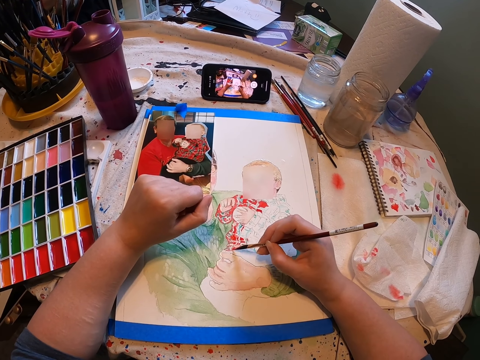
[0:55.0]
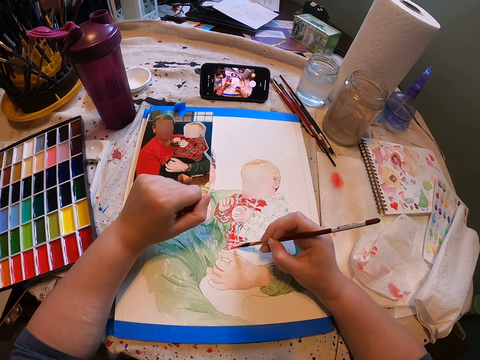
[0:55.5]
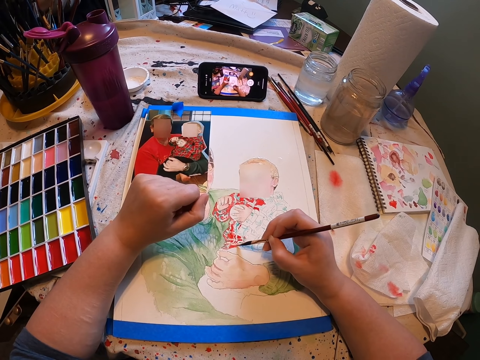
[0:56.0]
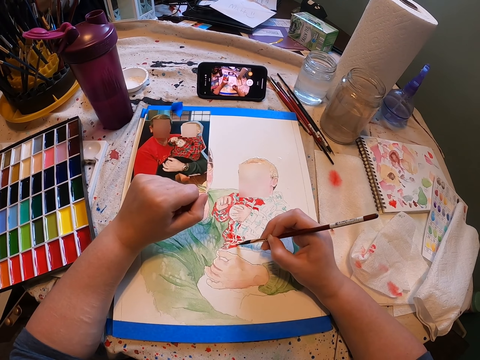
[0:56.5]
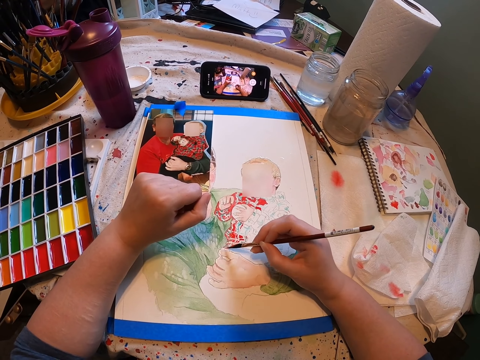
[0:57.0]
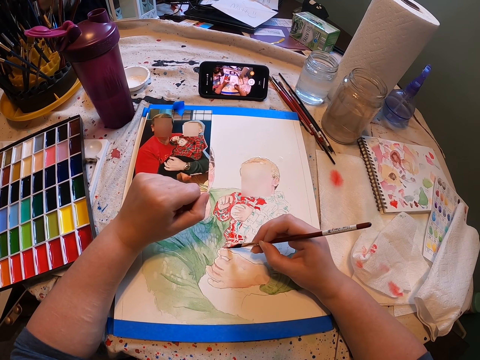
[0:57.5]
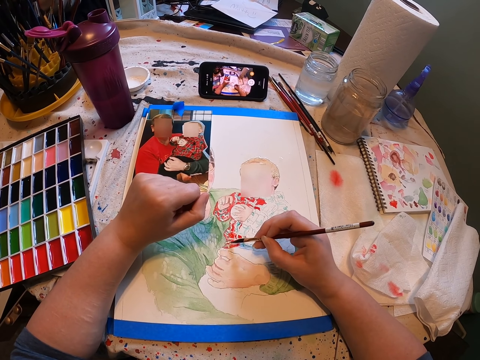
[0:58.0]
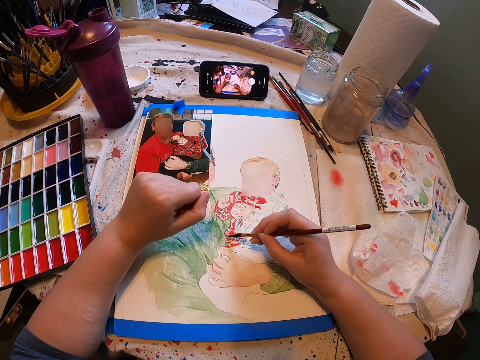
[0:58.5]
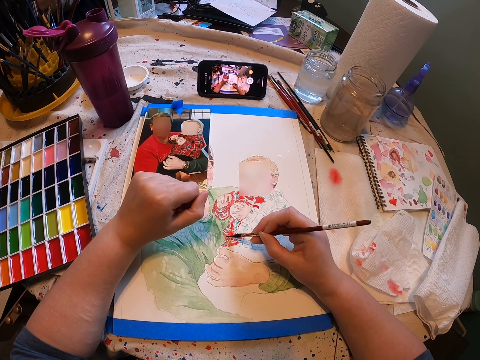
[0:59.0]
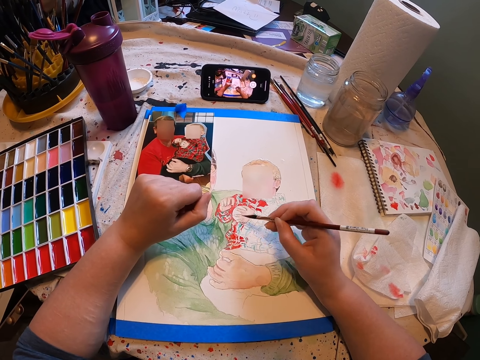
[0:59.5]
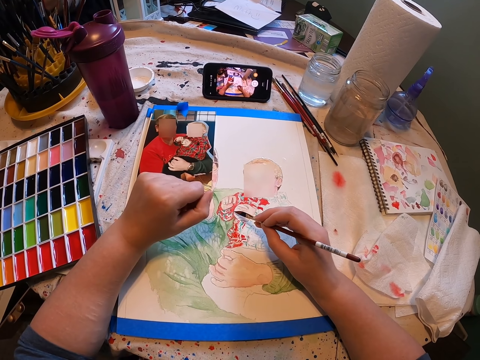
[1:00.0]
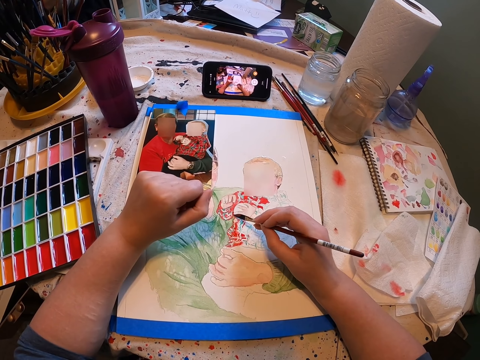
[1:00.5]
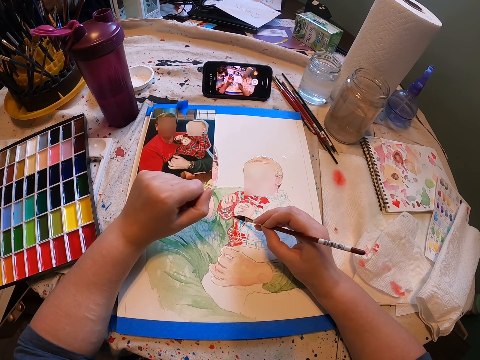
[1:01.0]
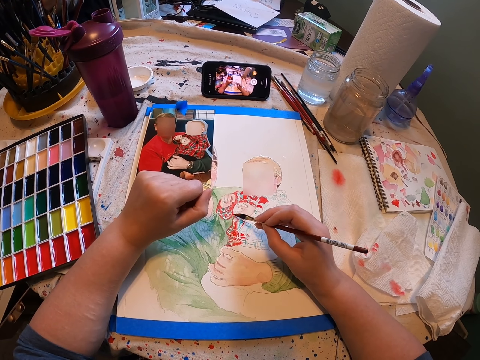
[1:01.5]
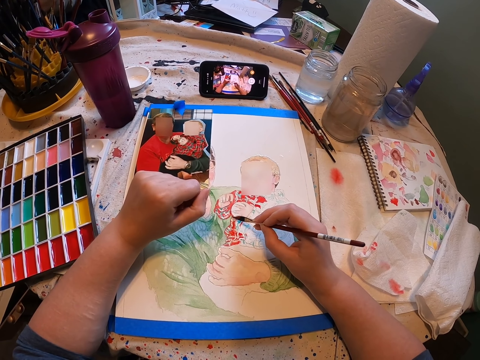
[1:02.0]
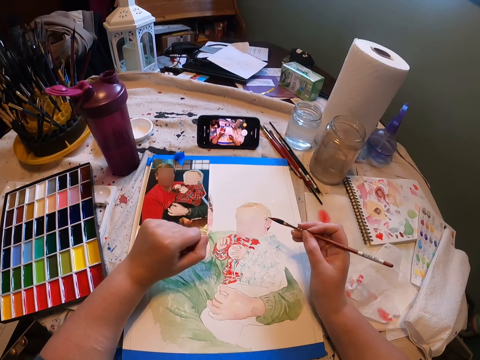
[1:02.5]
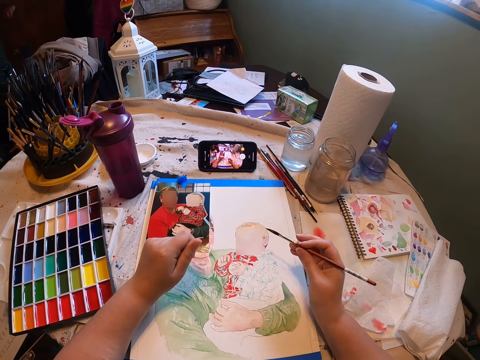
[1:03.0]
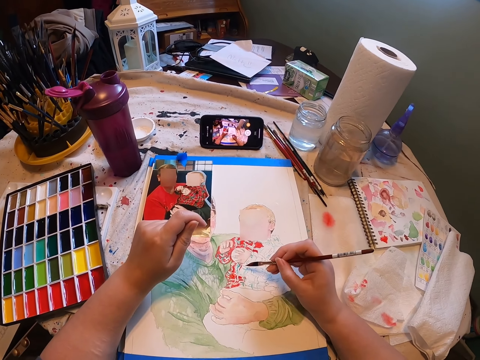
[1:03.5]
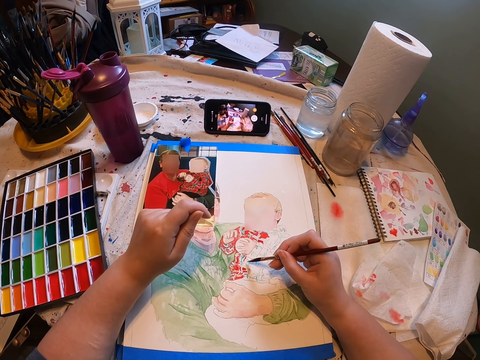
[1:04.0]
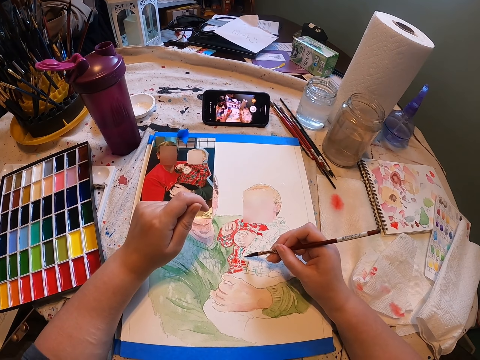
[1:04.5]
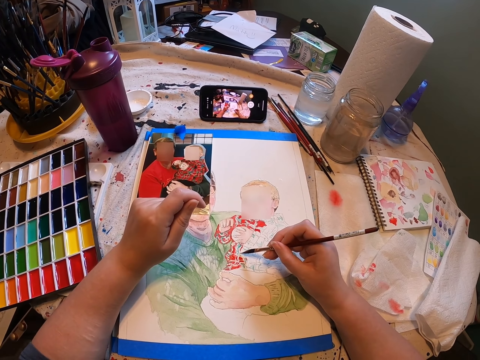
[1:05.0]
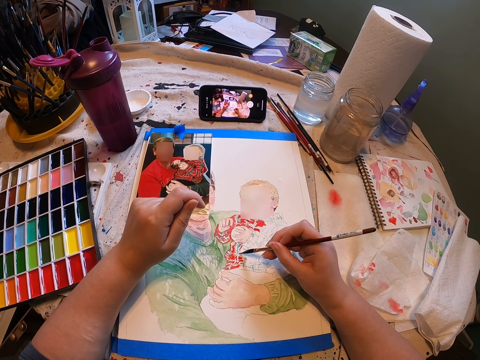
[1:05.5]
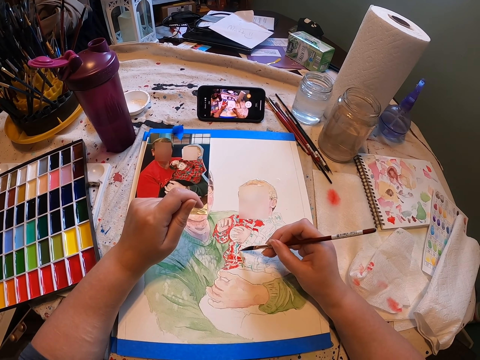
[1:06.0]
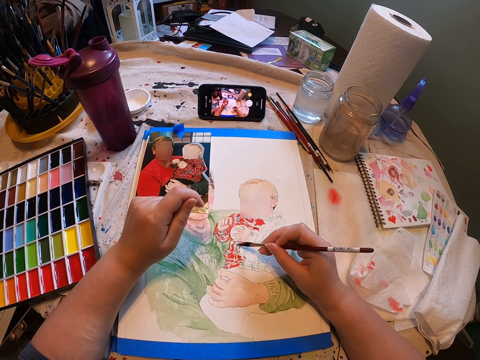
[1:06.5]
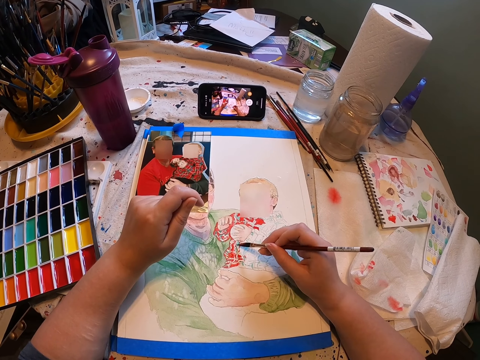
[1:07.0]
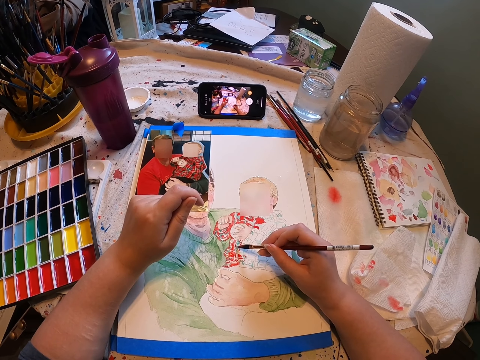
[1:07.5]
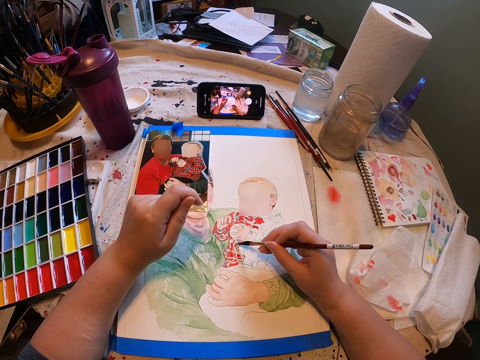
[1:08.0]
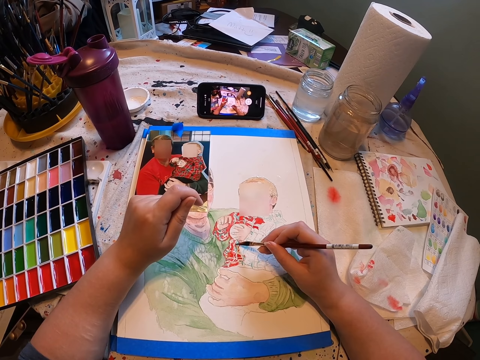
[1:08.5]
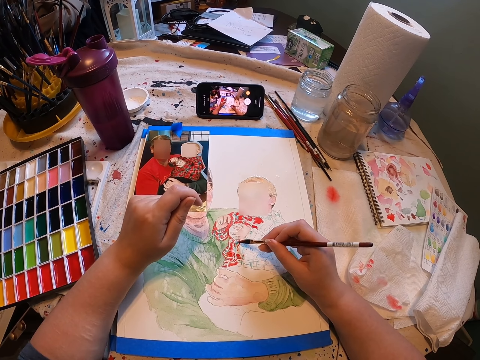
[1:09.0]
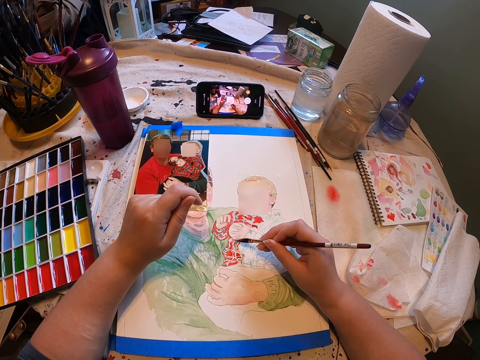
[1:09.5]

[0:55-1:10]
The camera wearer continues painting on a paper. They stare at the painting. They paint the painting with the paint brush.

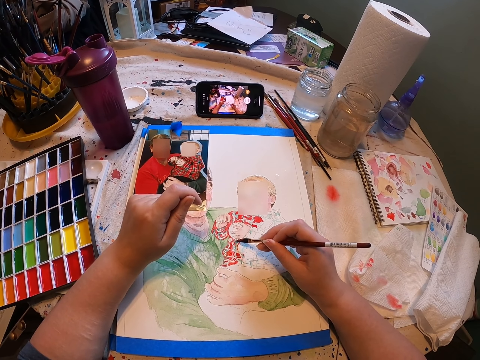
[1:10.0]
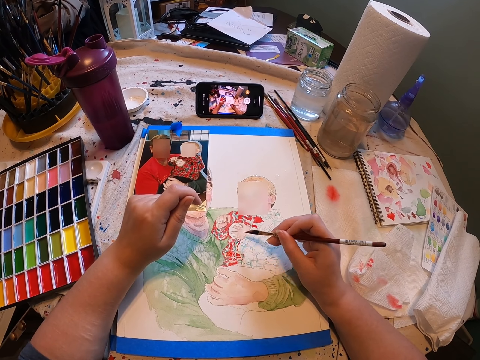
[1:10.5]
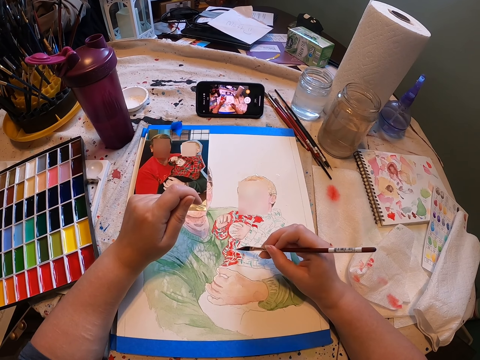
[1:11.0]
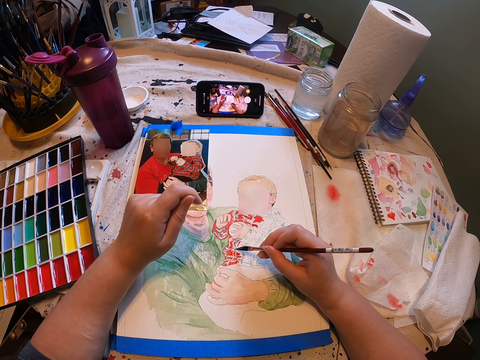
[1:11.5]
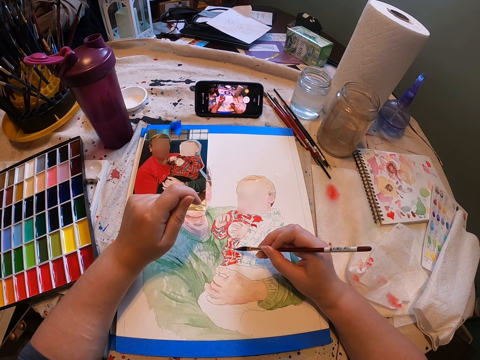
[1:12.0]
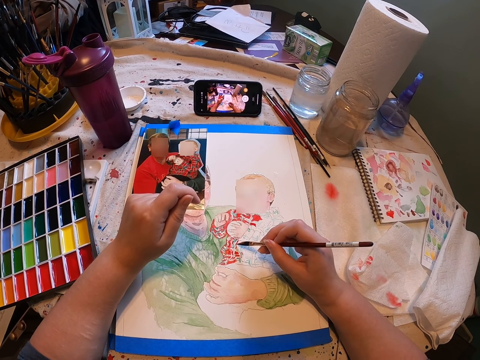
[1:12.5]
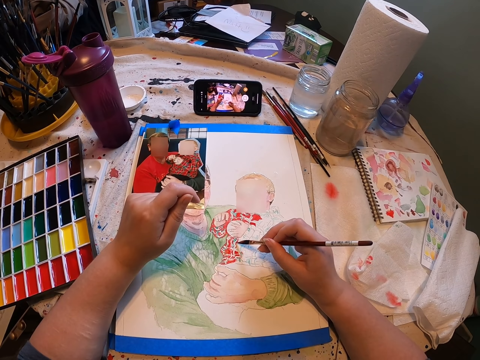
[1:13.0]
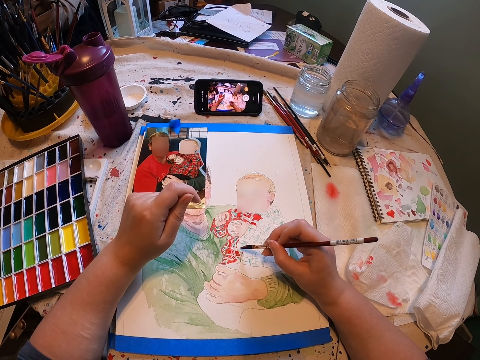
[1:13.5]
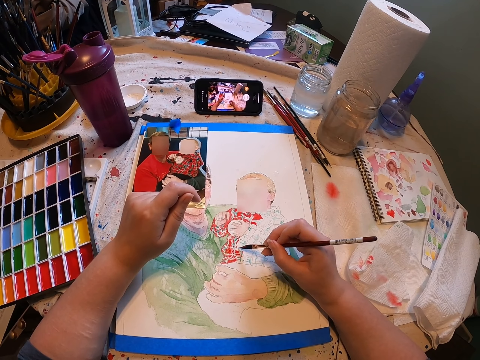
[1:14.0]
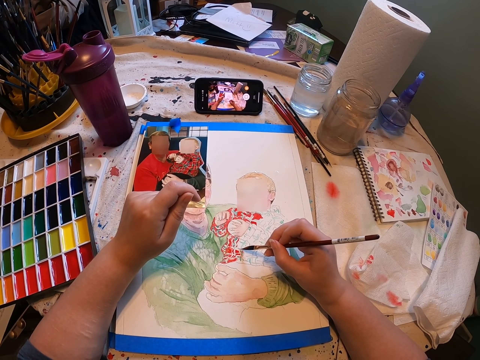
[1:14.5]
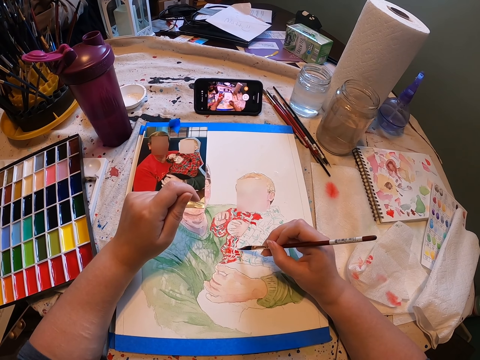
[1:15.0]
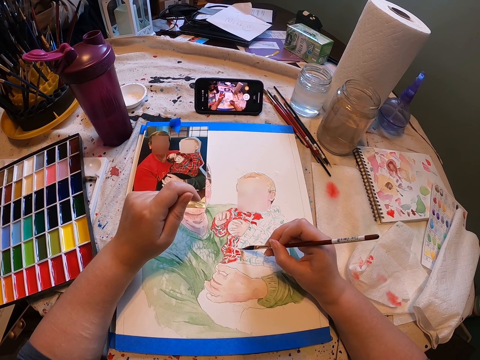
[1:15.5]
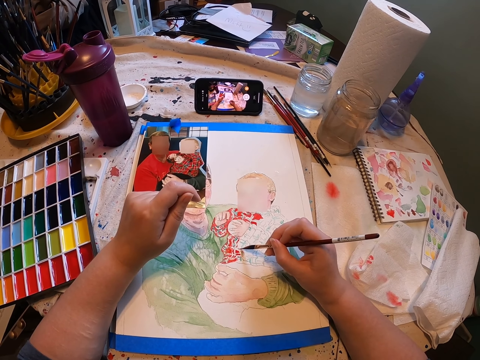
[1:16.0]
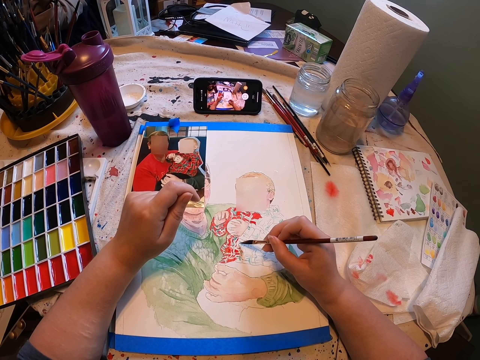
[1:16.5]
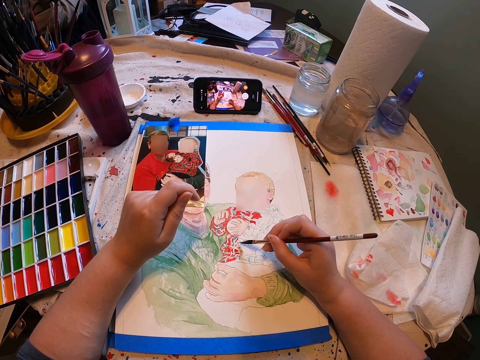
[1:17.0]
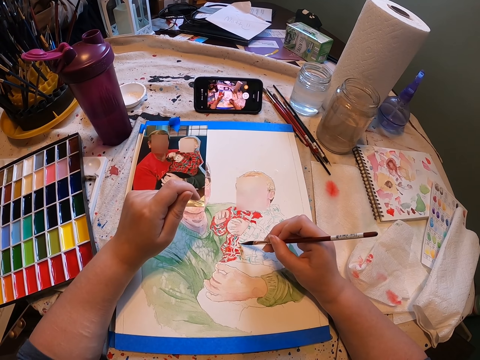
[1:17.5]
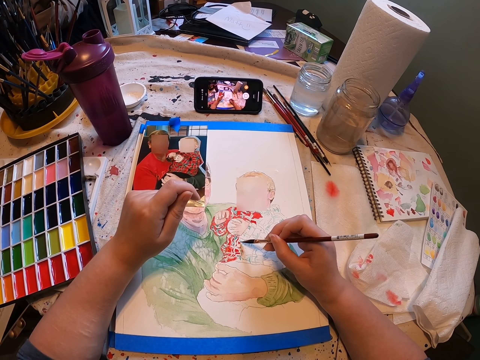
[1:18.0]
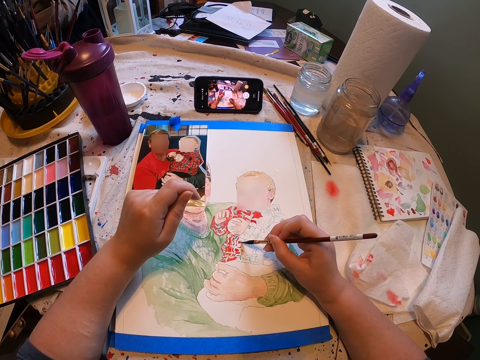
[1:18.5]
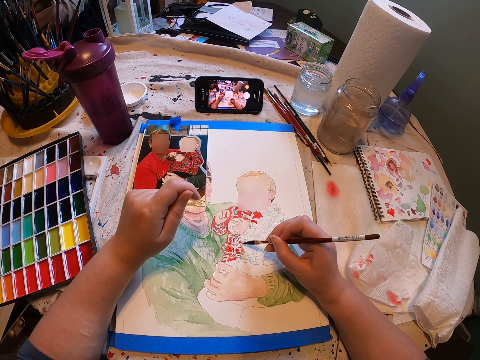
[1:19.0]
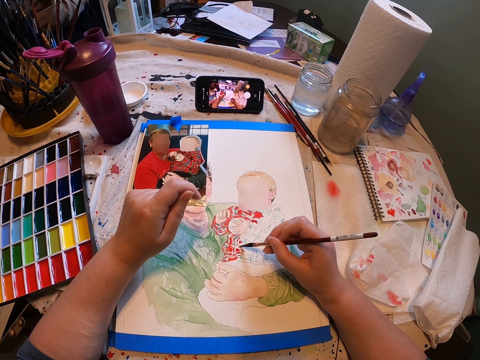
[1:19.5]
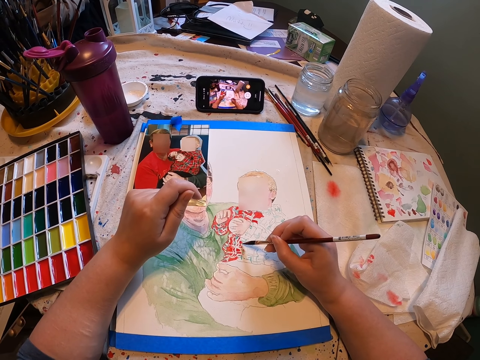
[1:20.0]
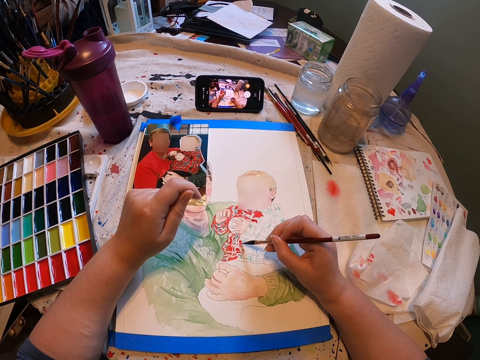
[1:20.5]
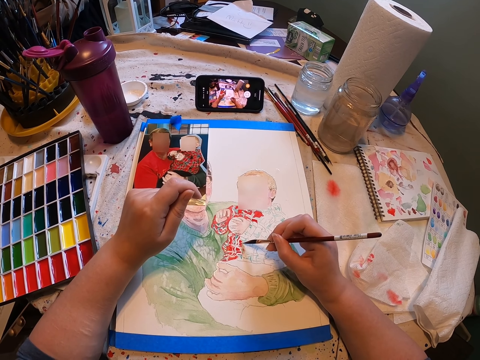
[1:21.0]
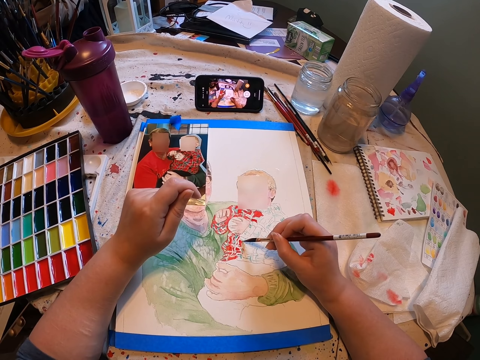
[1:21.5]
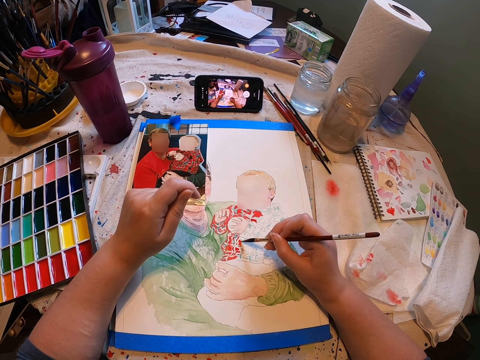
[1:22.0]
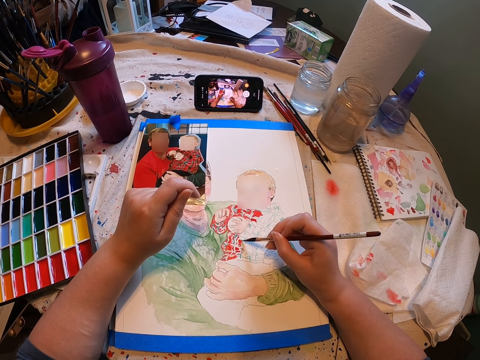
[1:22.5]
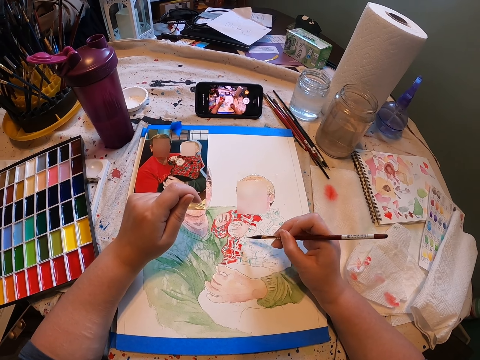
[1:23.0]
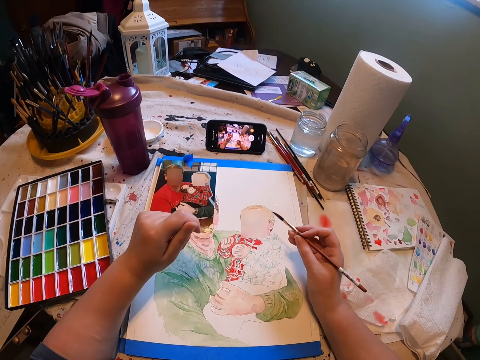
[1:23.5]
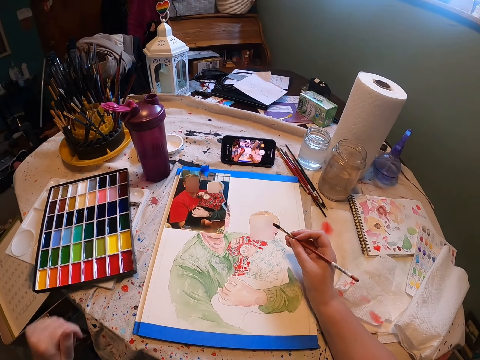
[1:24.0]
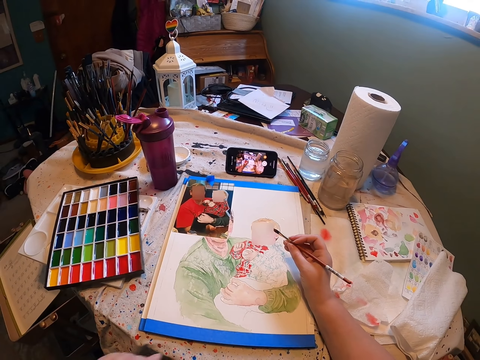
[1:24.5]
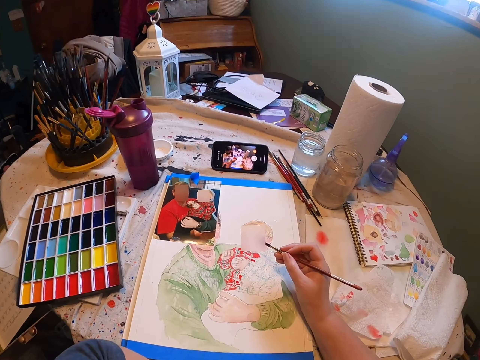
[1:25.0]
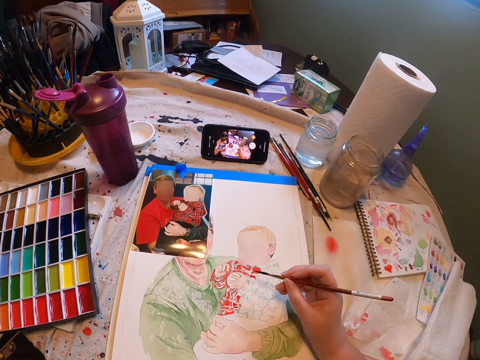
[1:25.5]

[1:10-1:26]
The camera wearer stares at the painting.
